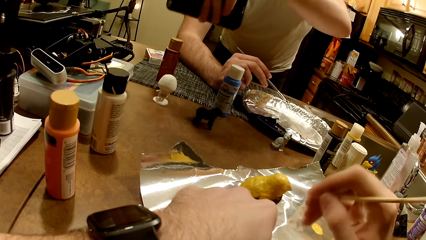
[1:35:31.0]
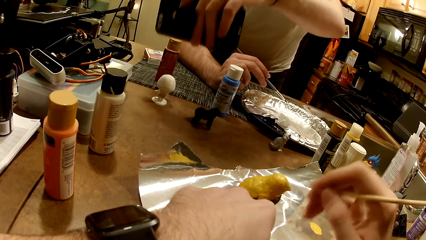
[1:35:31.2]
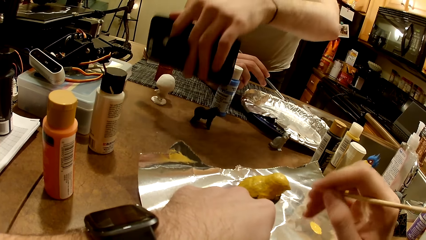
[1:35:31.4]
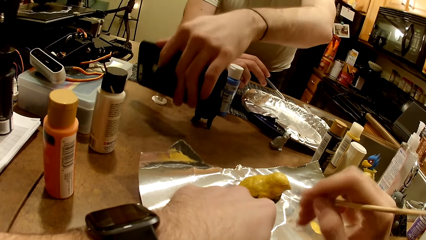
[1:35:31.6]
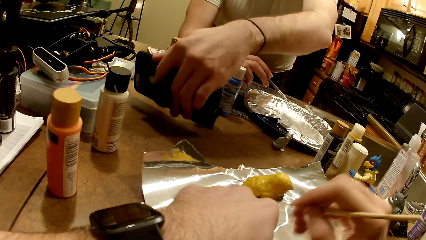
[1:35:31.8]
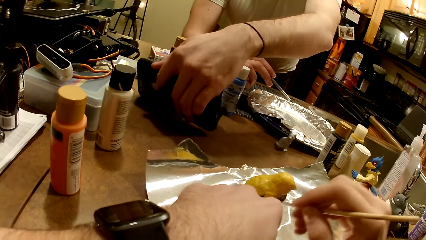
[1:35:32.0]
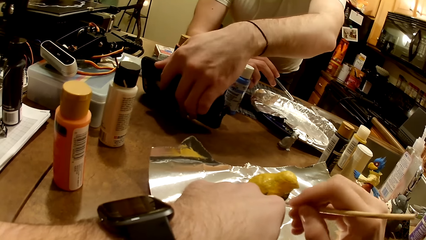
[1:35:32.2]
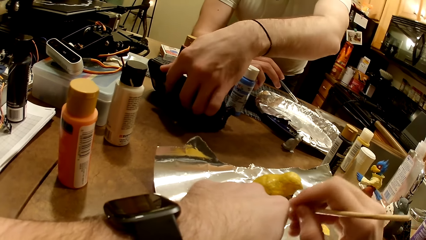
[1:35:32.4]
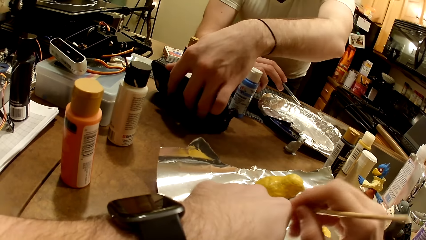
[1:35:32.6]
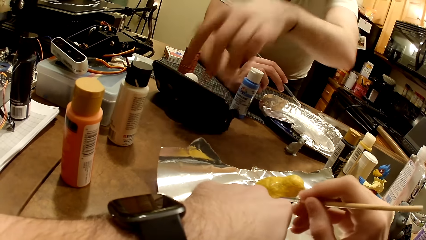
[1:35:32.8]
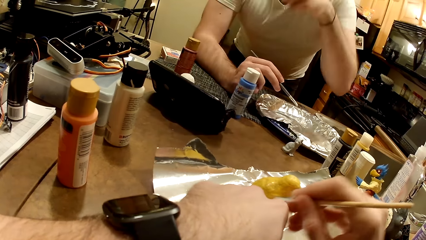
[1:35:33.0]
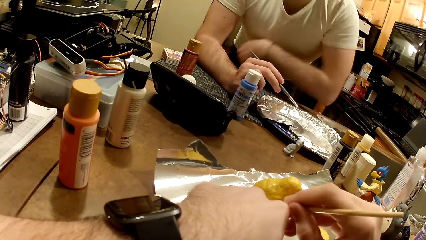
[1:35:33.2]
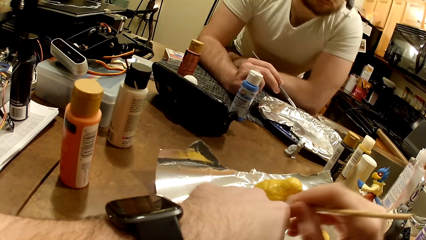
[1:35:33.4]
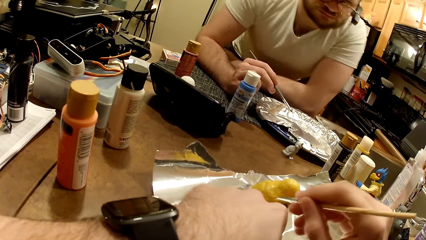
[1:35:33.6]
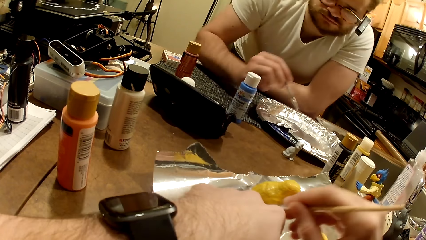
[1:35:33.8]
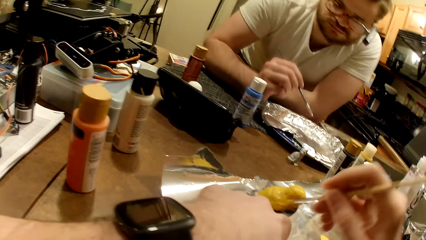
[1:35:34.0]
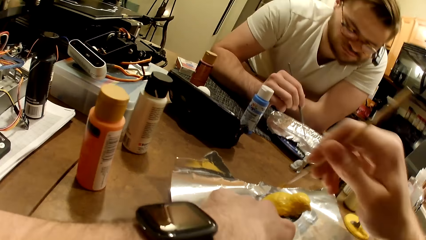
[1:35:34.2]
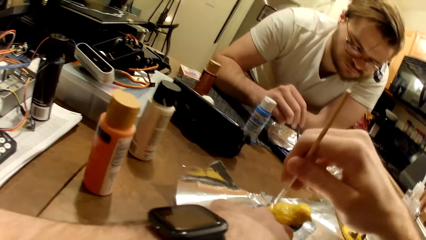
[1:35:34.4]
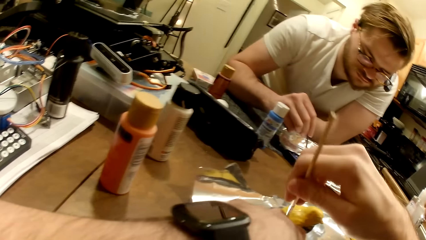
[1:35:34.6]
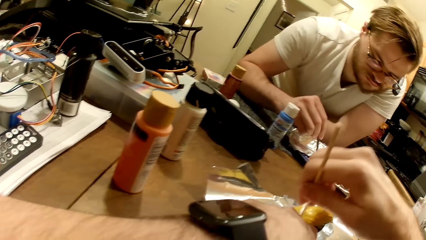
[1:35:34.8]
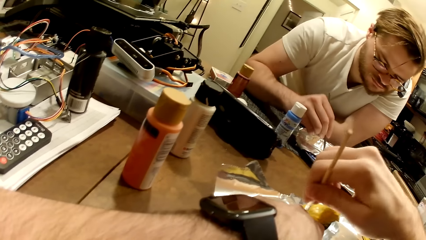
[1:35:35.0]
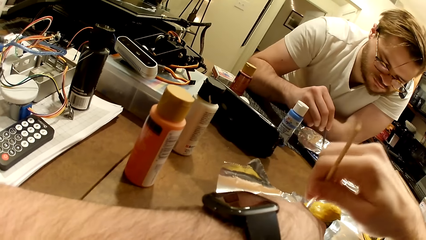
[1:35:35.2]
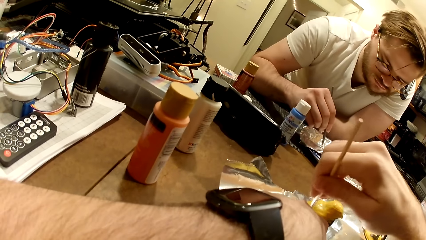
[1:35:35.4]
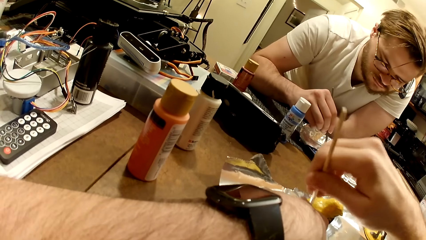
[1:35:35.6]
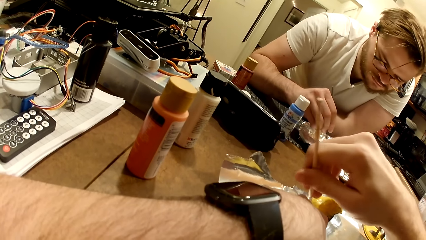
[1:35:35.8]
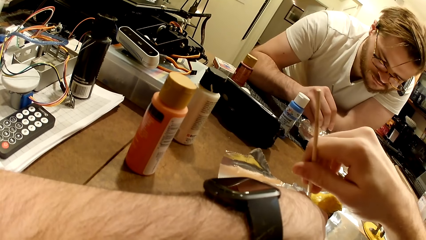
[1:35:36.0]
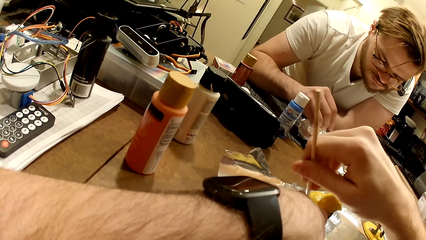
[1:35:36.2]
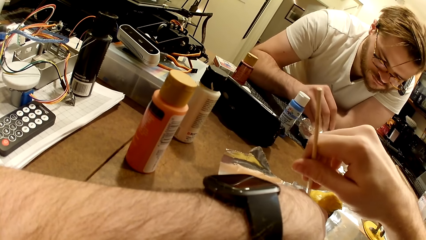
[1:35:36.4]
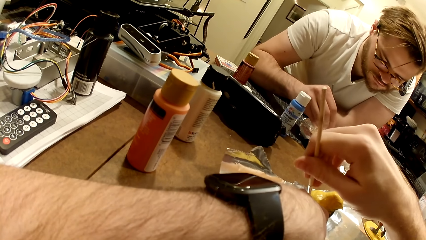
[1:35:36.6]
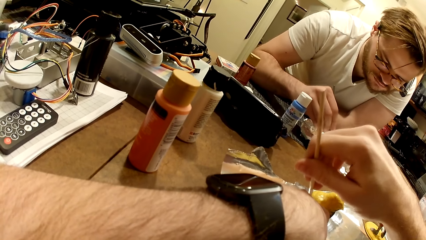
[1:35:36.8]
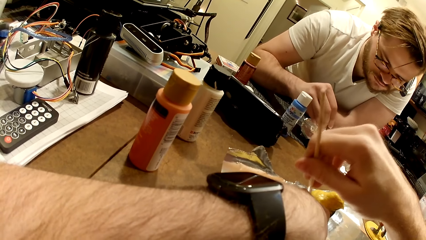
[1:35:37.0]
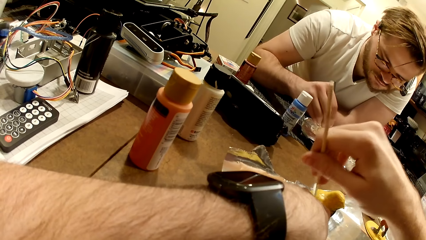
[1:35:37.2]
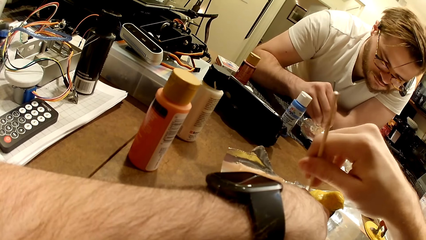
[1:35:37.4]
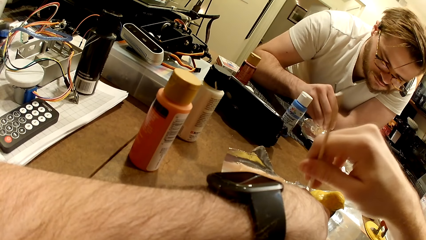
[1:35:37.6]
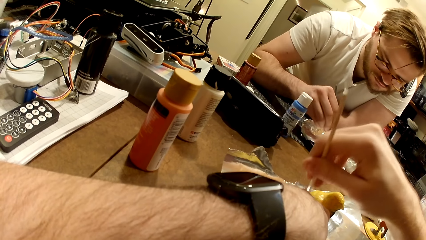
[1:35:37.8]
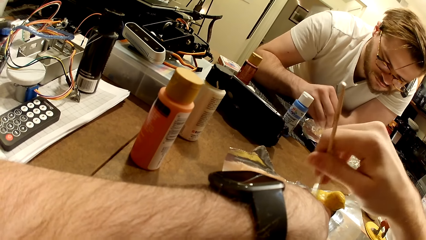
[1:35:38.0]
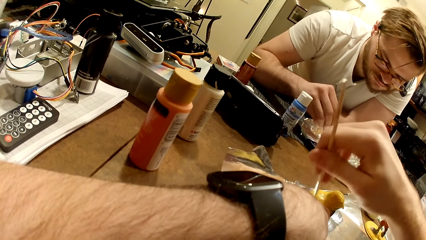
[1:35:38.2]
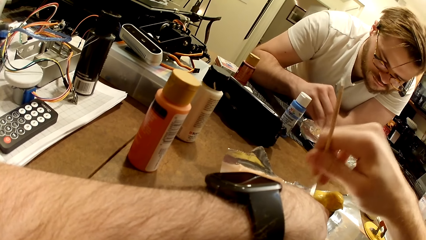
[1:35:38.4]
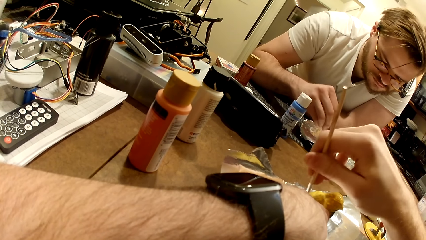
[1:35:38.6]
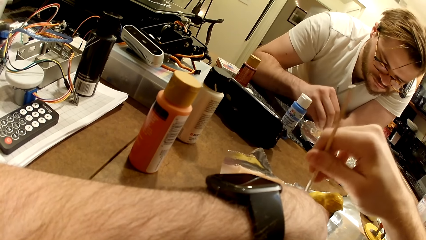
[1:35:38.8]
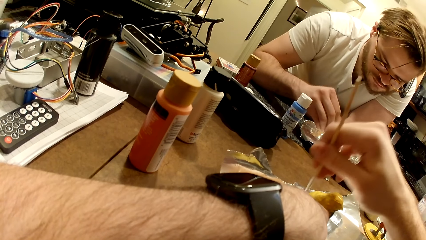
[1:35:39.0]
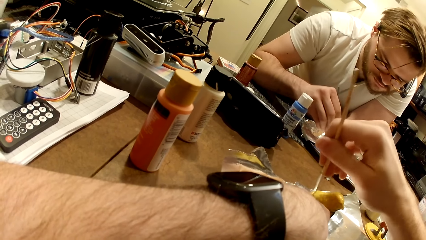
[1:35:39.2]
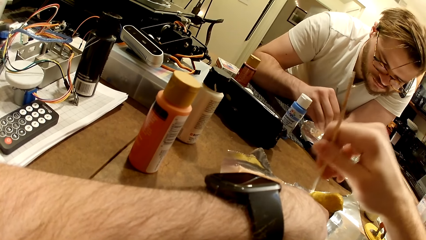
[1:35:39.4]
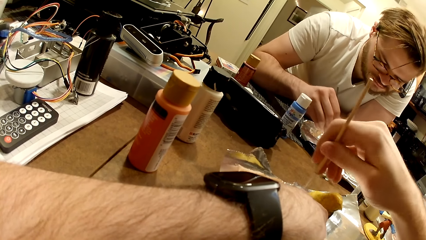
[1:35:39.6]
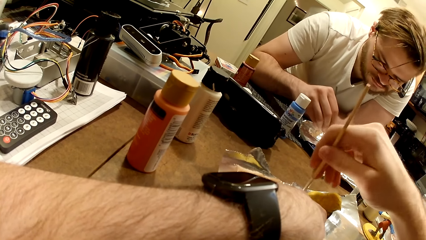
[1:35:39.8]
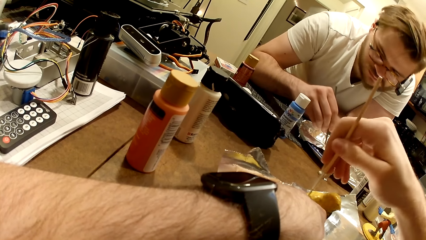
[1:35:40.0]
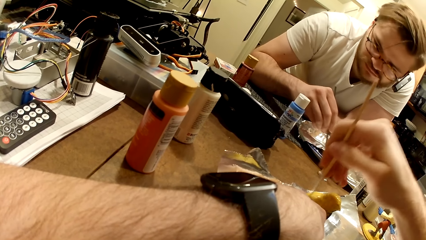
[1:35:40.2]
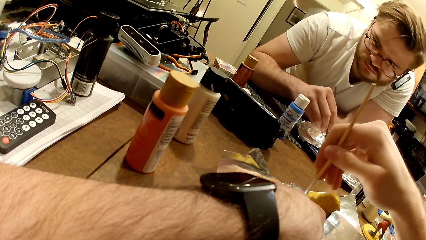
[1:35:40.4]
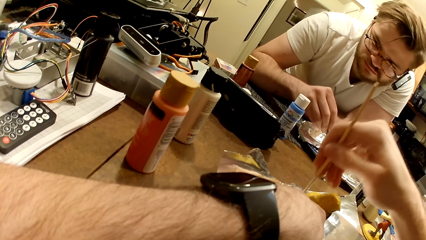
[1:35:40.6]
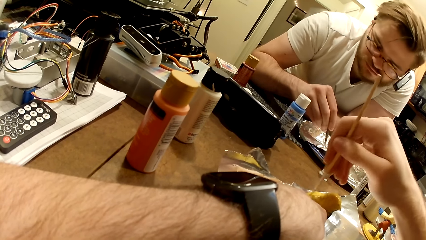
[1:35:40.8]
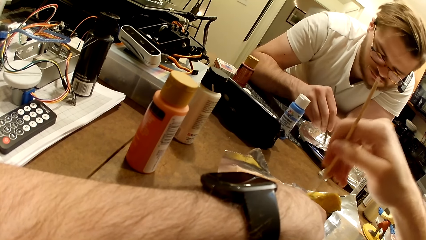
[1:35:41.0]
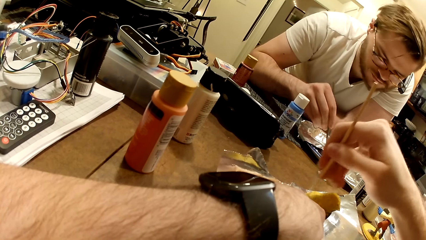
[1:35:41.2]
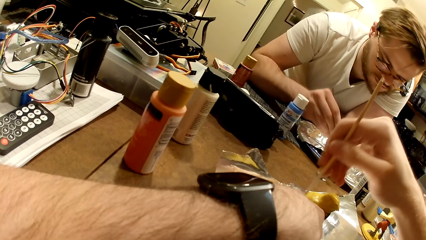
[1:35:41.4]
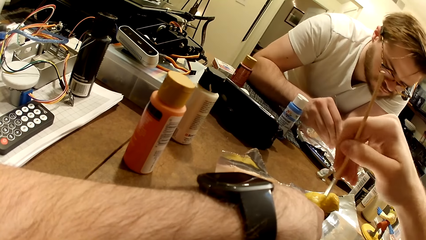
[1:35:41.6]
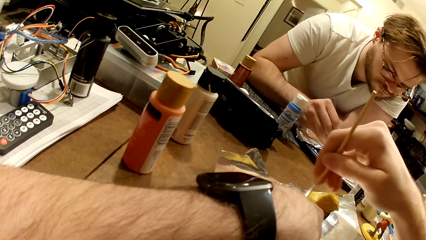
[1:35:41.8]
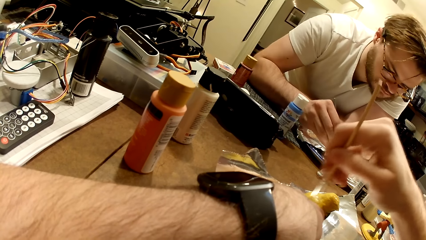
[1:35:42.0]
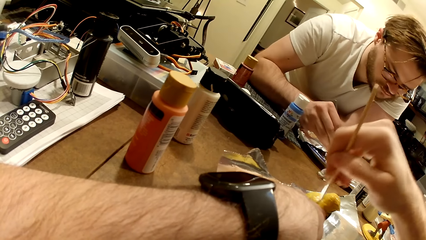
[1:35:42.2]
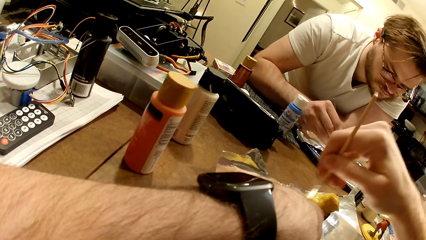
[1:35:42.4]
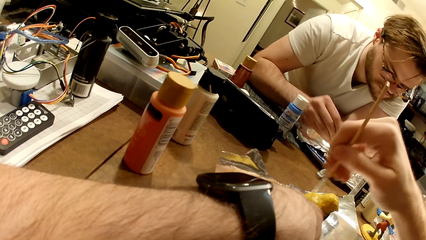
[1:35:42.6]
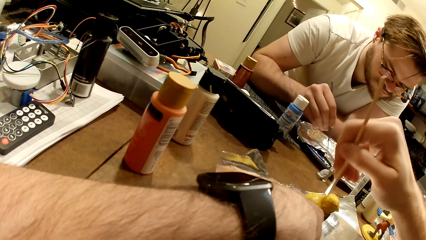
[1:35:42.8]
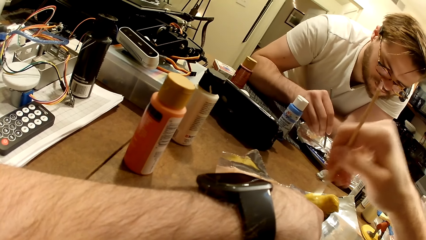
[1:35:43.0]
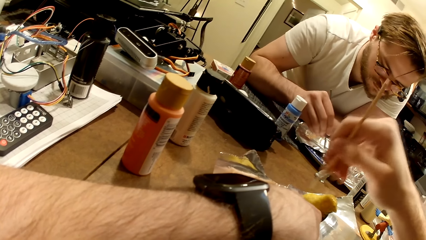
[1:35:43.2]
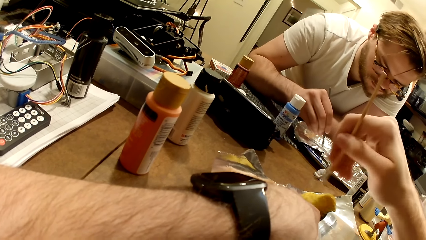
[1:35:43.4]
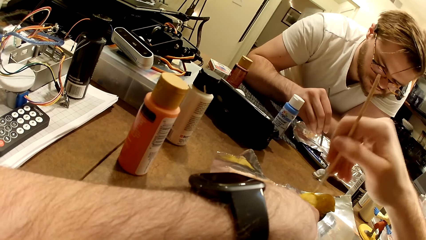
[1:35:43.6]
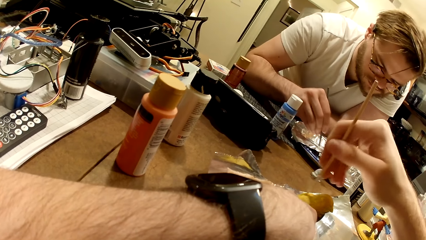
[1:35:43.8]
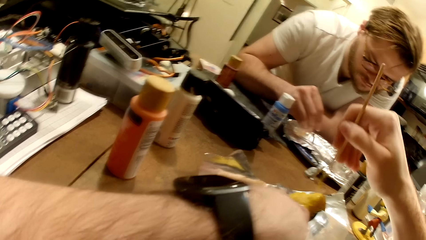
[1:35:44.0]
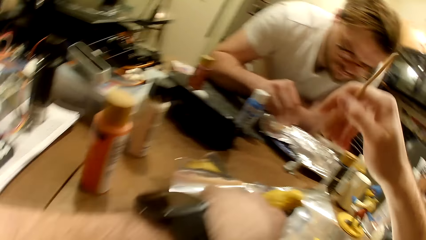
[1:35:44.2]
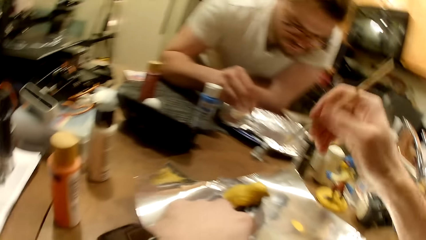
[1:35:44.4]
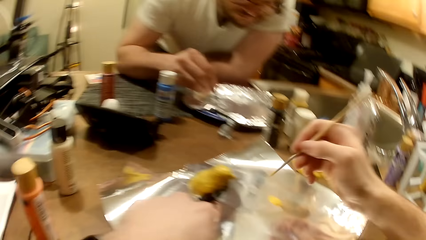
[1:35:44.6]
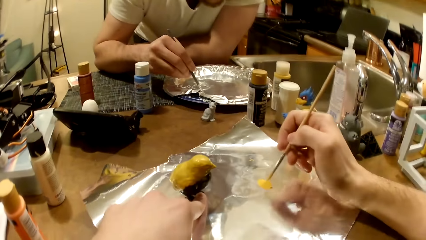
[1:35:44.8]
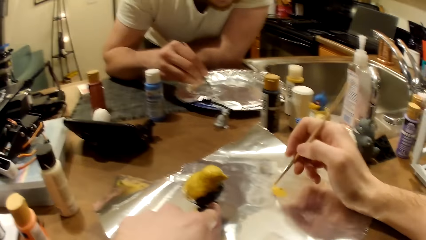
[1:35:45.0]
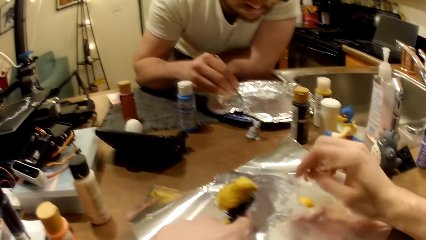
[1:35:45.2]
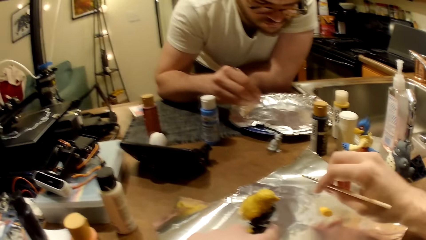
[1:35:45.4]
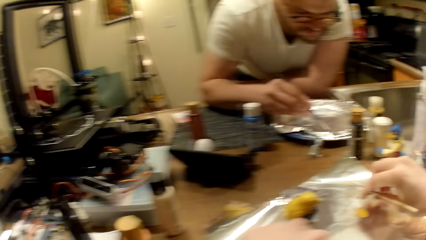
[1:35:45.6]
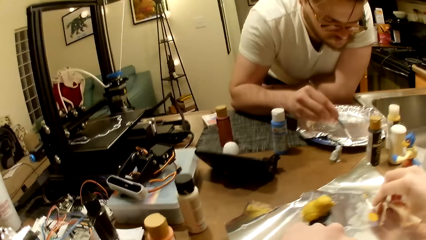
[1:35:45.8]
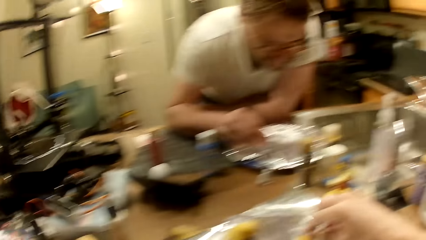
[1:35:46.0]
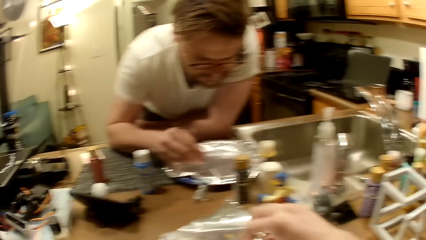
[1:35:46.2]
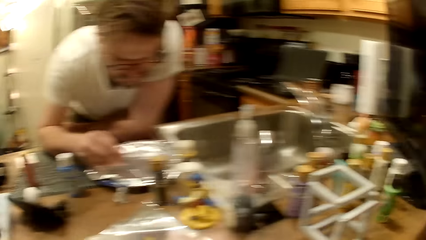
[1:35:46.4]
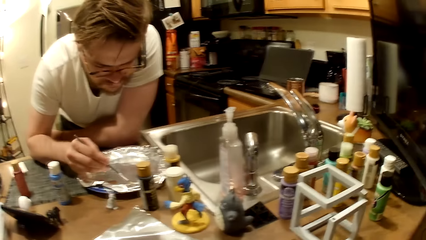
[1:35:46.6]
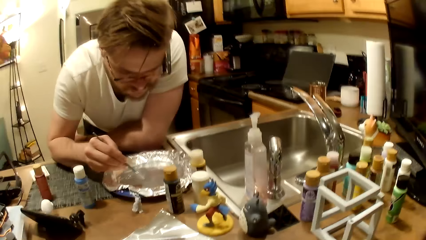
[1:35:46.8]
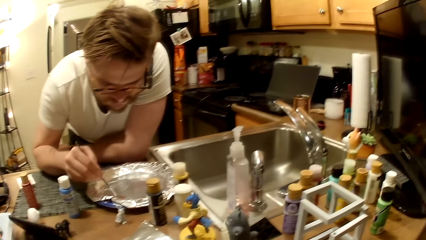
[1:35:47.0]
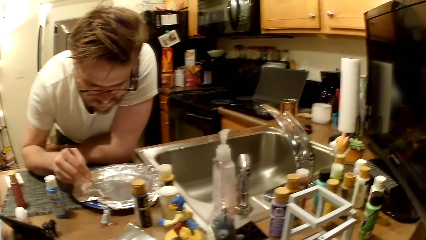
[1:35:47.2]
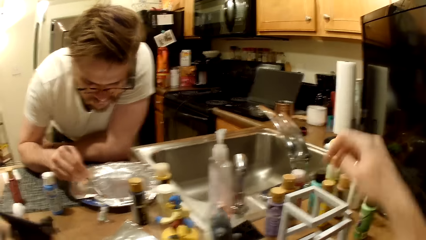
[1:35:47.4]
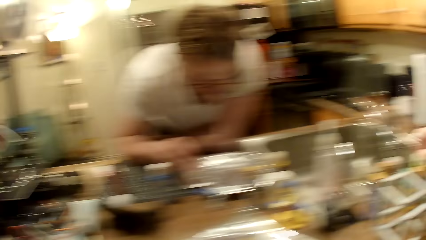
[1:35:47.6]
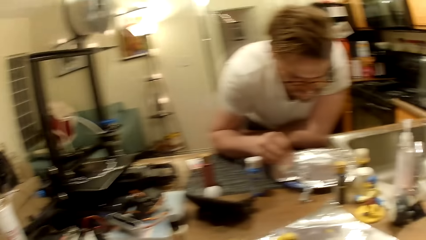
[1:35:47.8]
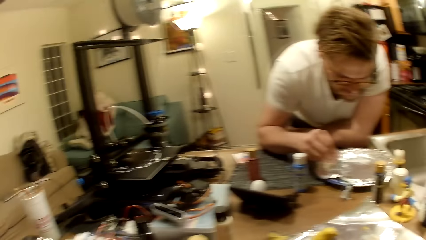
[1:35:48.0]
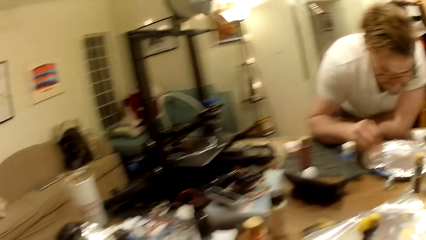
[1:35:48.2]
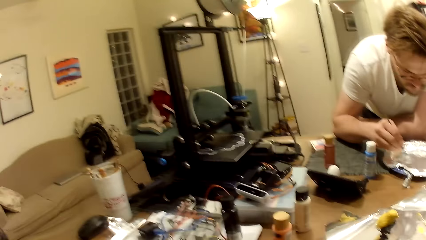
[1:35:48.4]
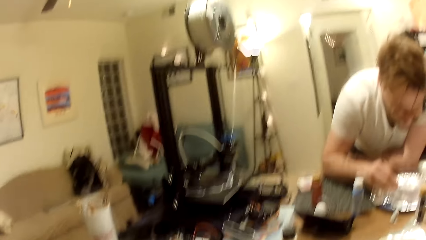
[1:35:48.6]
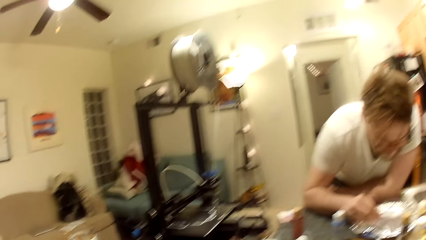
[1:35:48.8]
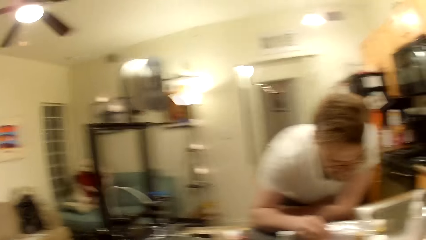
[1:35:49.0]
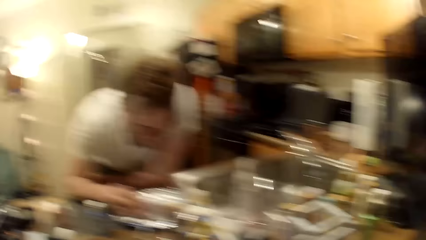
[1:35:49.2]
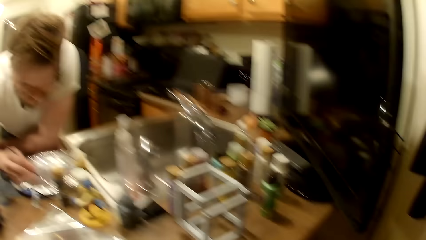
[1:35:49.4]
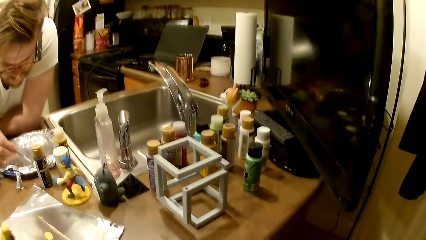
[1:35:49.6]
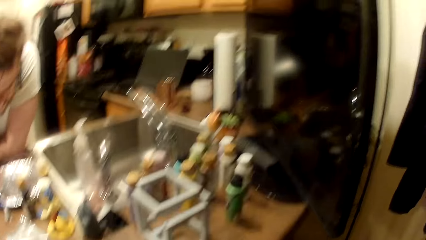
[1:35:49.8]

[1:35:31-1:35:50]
The man drops the phone on the work table with his left hand. The camera wearer places the phone on the table. The man rests his left forearm on the work table. The camera wearer paints the bird sculpture with a painting brush. The man stirs the mixture of paint in the aluminum-foil tray with a painting brush in his right hand. The camera wearer paints the bird sculpture with the painting brush. He stirs the cream-colored paint with the paint brush in his right hand. He puts paints on the brush. He drops the paint brush on the aluminum foil with his right hand. He looks around the room. He stretches his right hand towards a collection of paint bottles.
